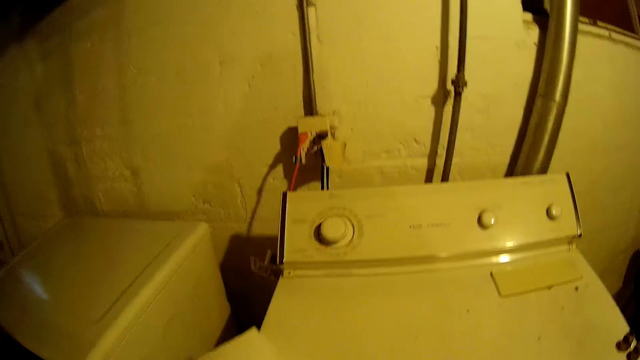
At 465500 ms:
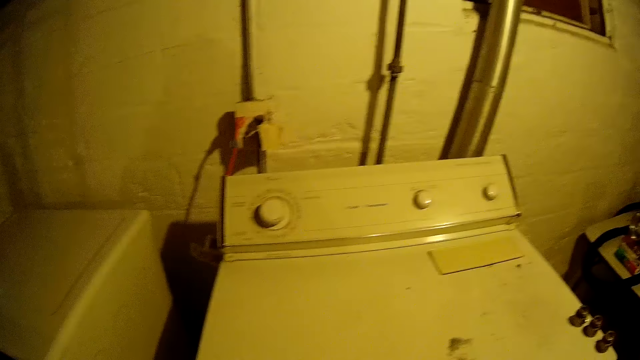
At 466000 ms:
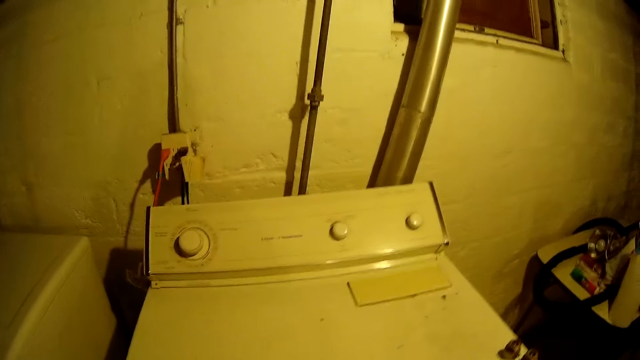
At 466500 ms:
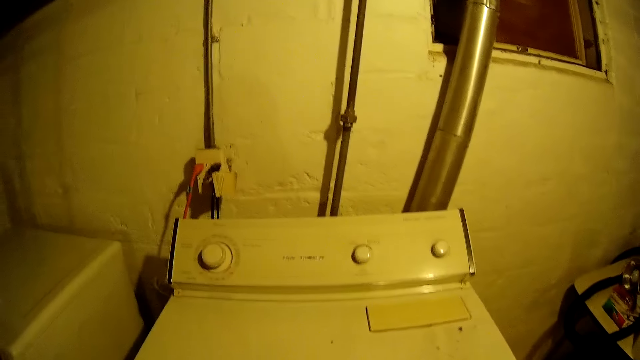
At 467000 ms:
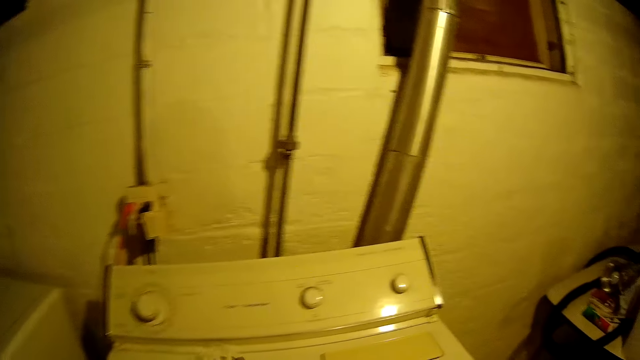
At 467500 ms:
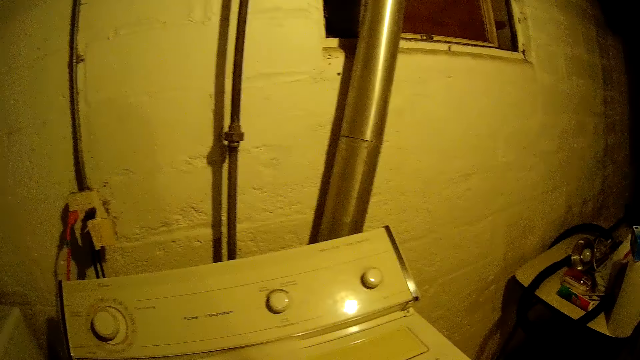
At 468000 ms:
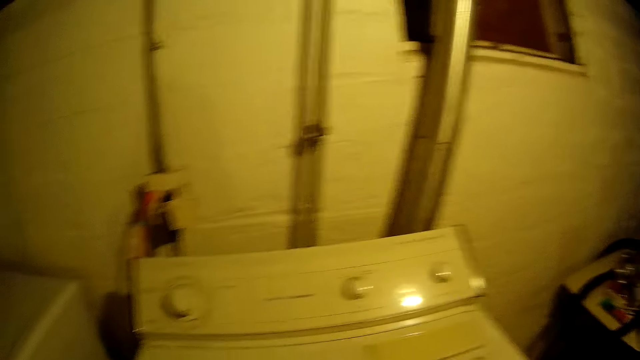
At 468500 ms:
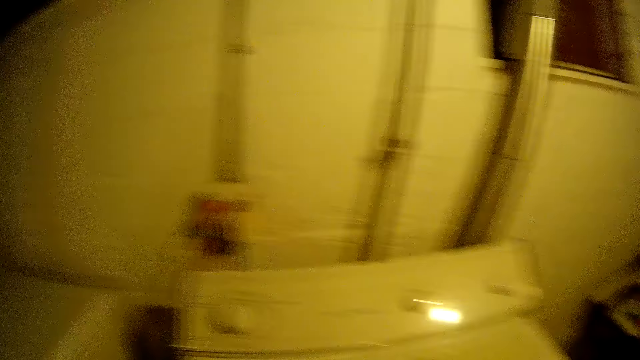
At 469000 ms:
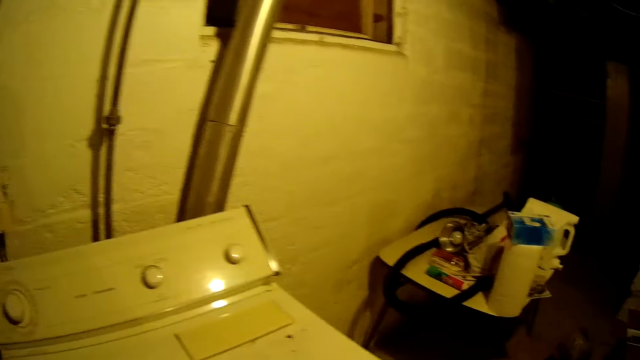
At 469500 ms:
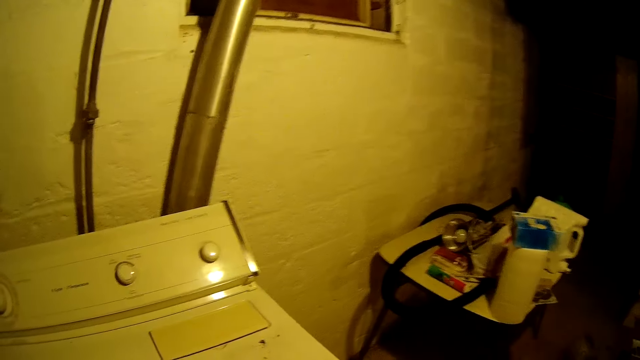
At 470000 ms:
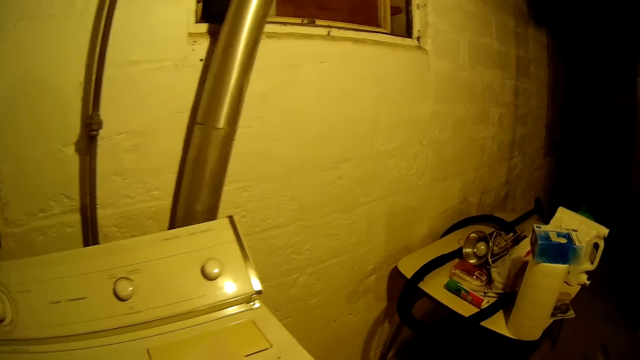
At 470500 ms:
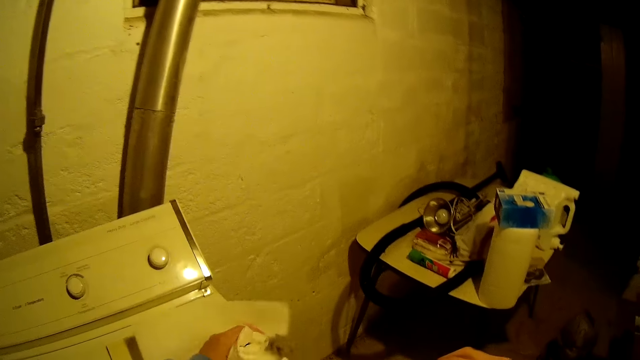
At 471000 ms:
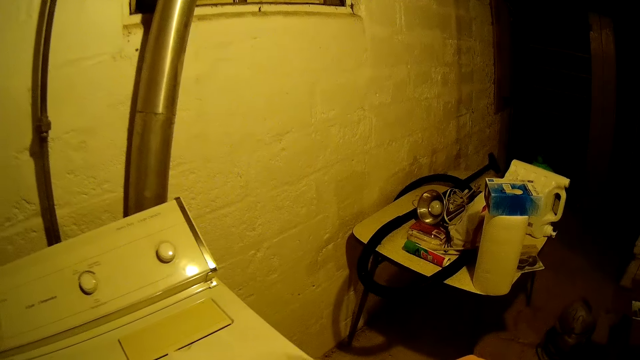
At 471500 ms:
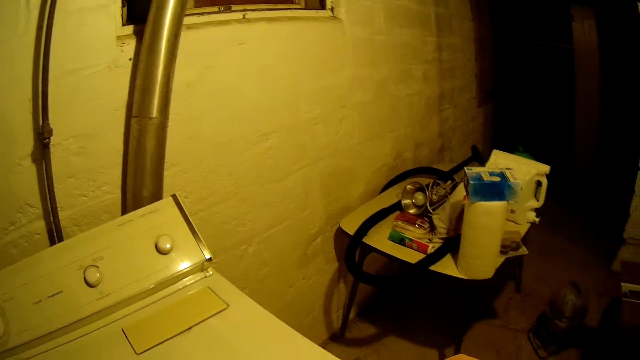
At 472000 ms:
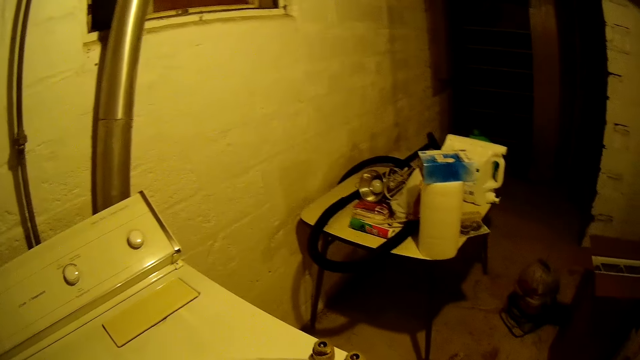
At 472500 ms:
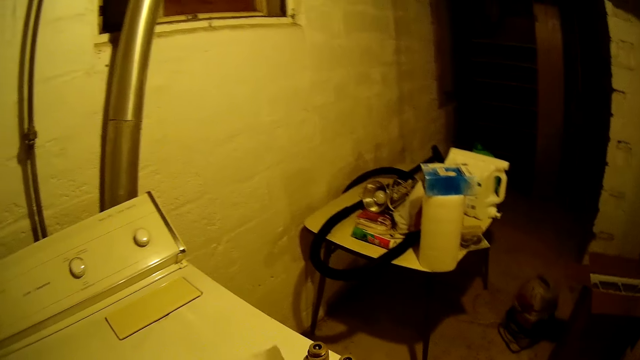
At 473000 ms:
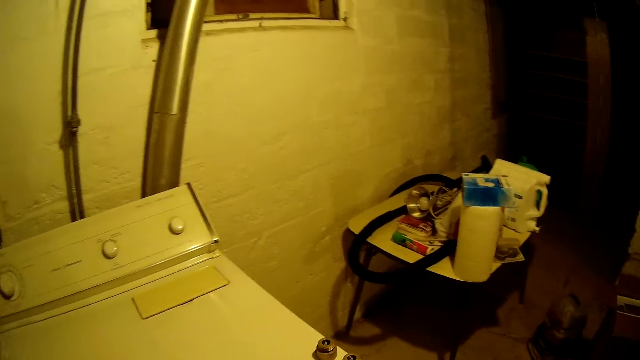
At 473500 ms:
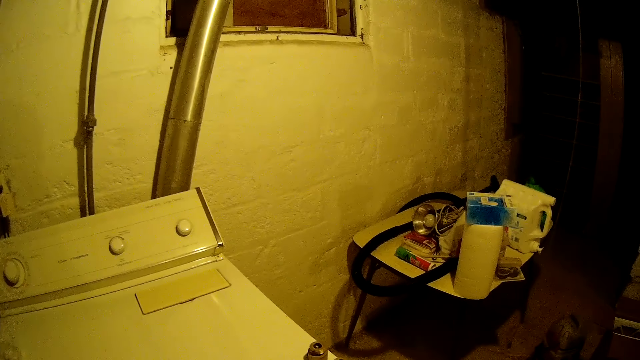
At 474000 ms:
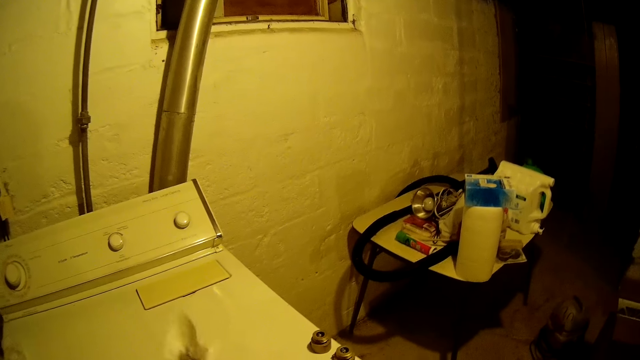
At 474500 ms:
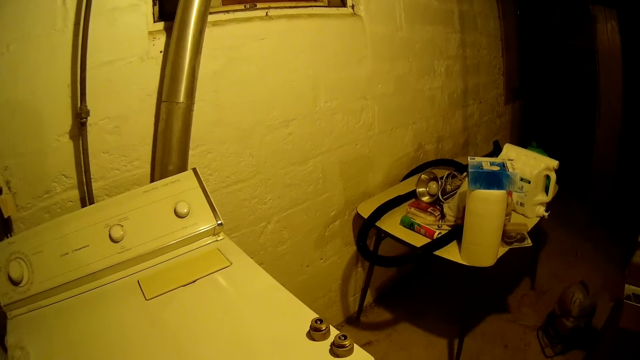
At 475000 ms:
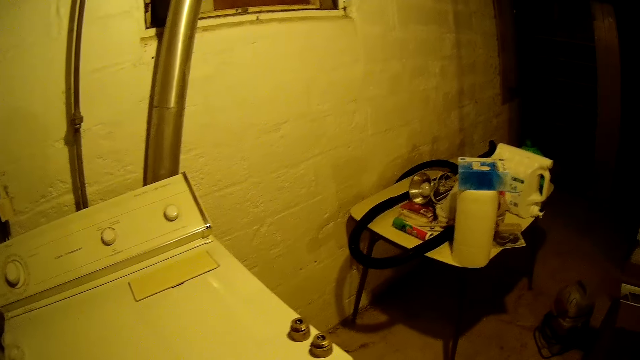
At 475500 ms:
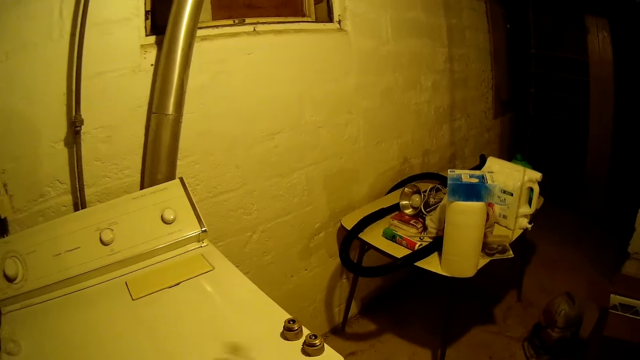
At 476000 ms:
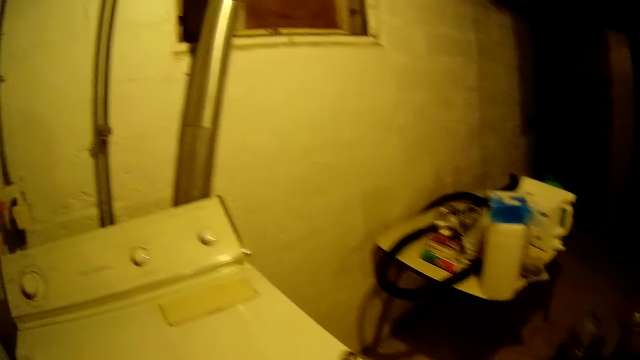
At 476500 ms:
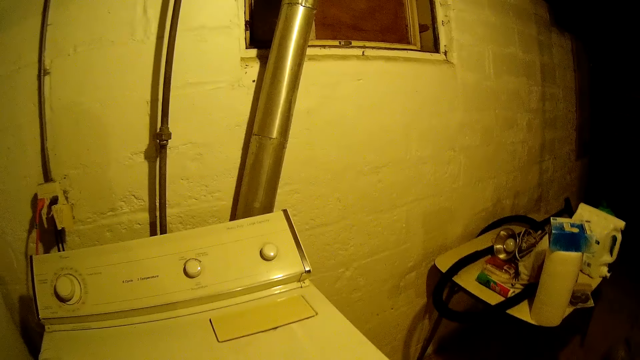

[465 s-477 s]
The camera wearer cleans the washer at the right with a tissue in his left hand.

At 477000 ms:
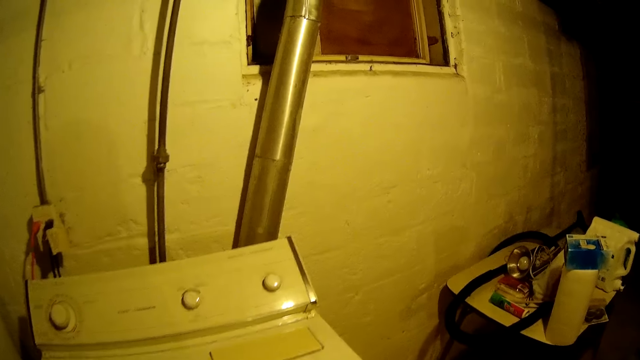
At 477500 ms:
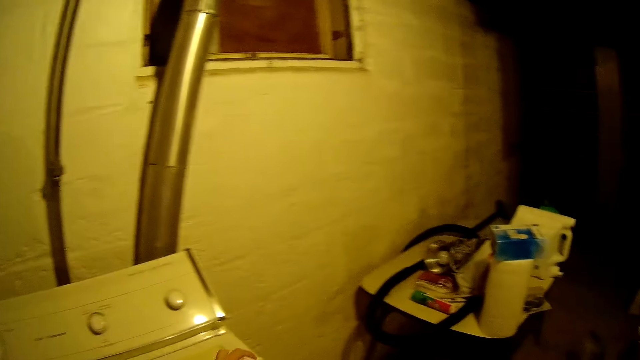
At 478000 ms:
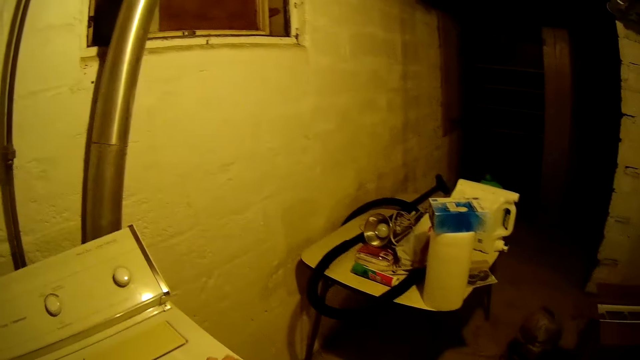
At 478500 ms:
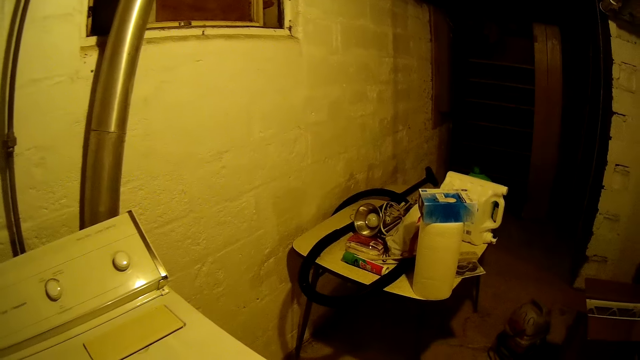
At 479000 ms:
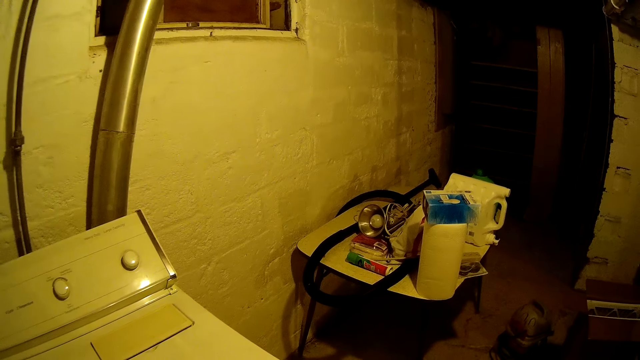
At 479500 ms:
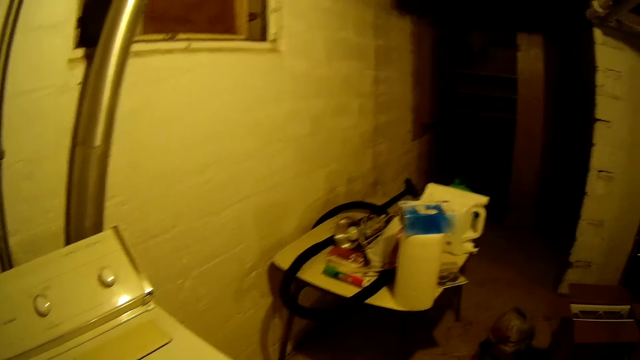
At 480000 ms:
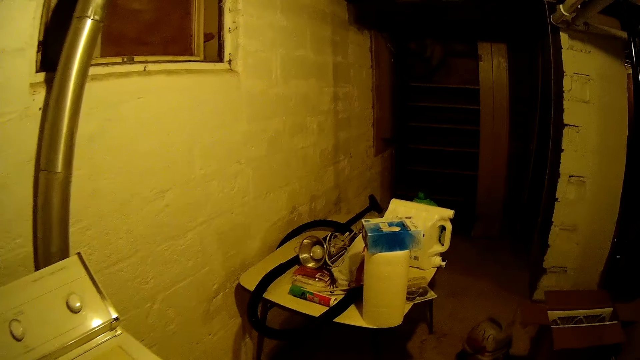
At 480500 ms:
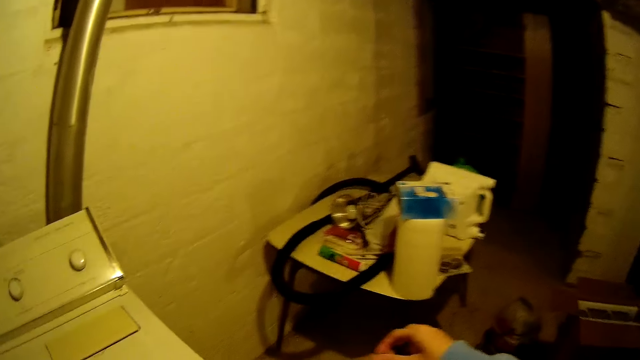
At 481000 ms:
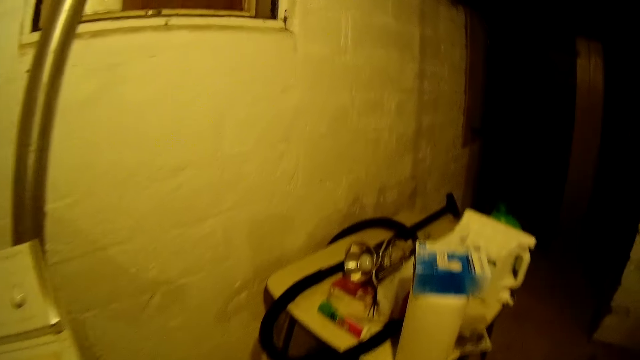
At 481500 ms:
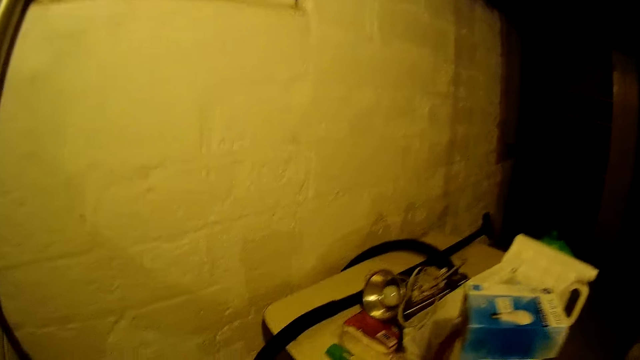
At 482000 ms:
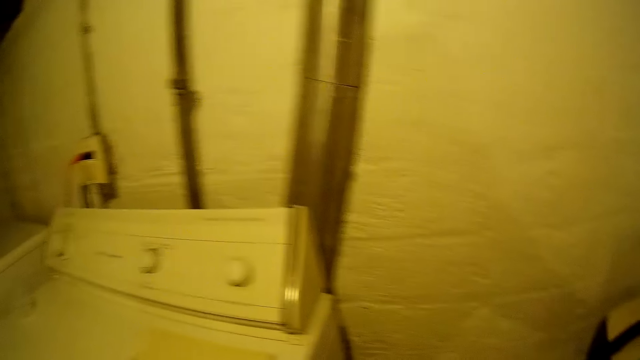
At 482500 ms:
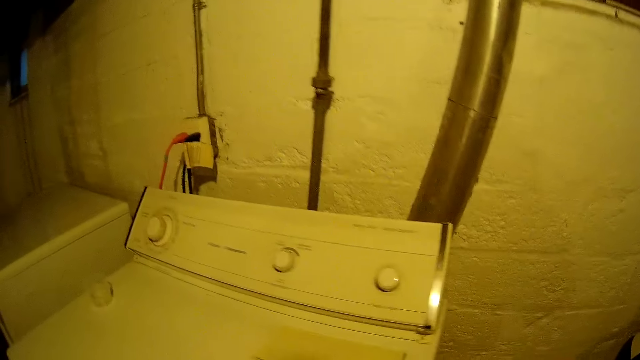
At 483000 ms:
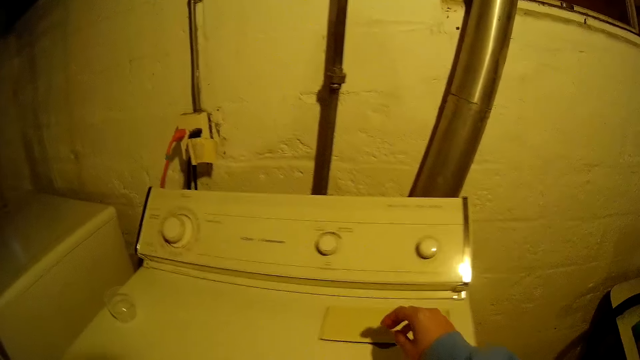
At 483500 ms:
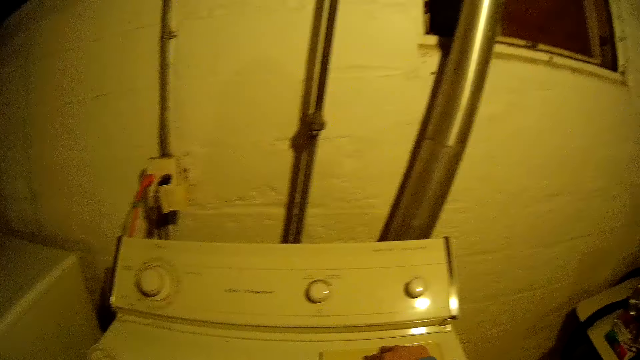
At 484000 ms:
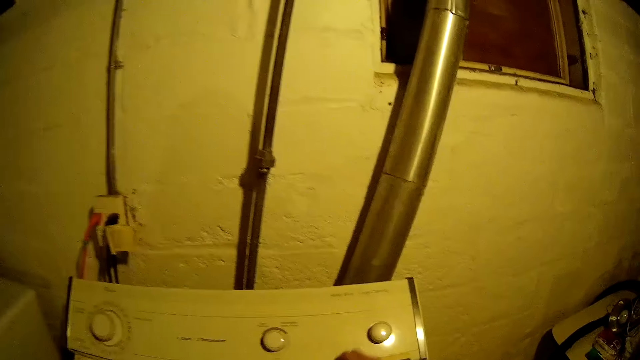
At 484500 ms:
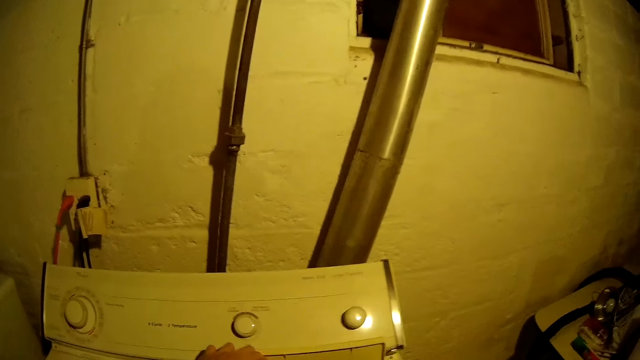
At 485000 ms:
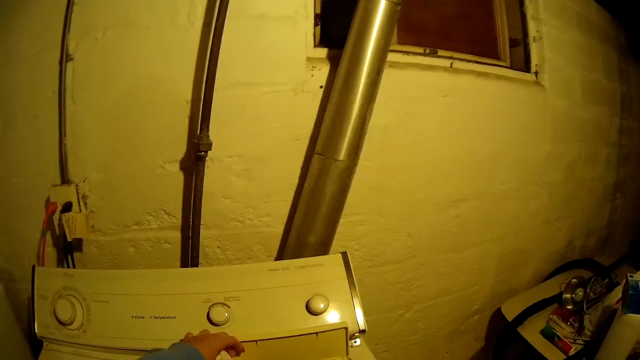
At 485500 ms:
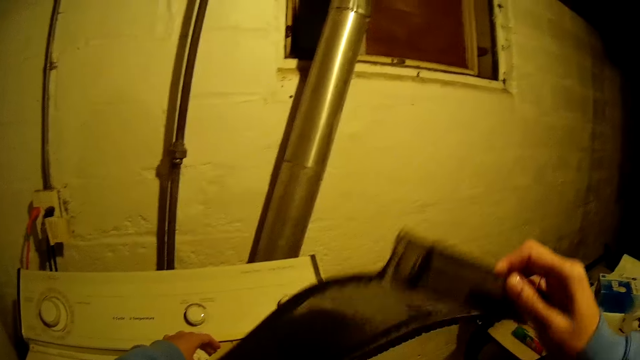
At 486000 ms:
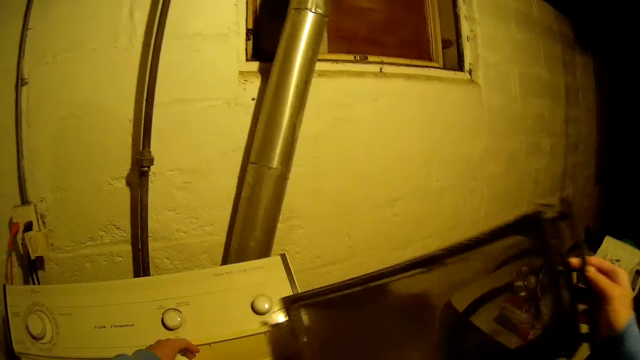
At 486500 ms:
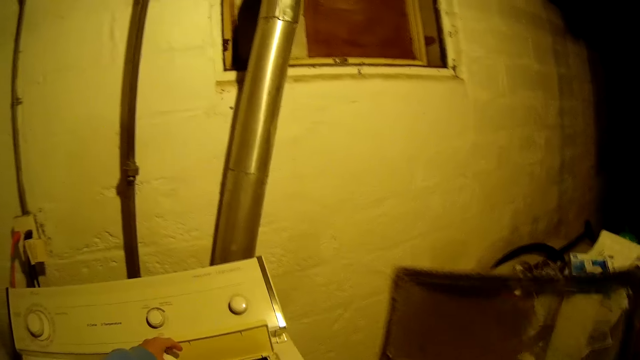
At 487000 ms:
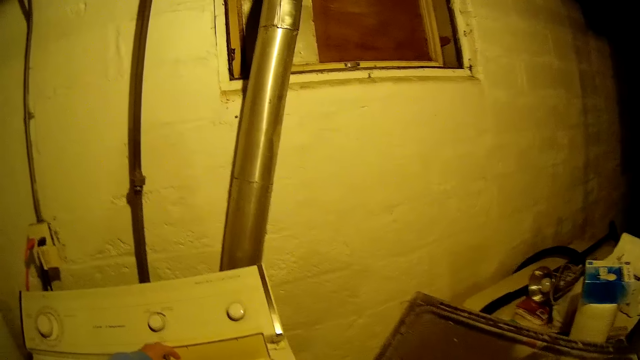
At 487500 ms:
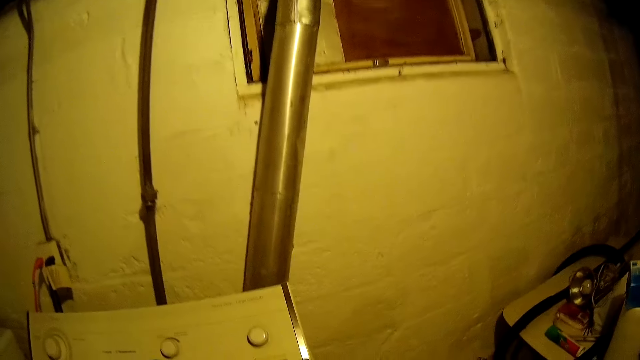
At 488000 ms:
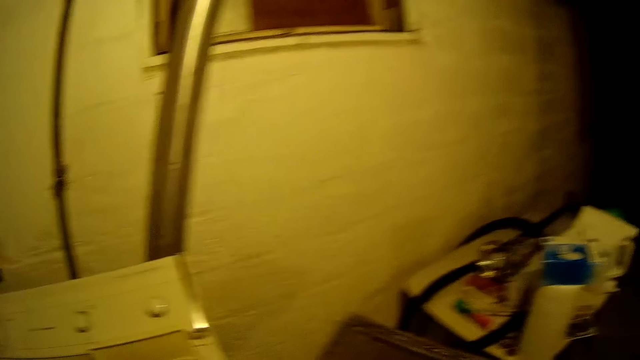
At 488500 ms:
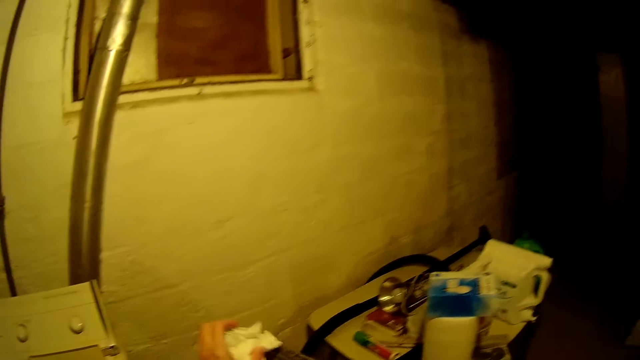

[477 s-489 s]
The camera wearer opens the filter cover of the washer at the right with his right hand. He holds the filter cover of the washer at the right with his left hand. He pulls out a filter from the washer at the right with his right hand. He raises something.
